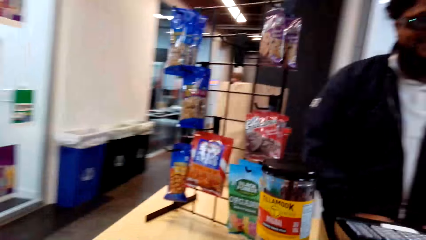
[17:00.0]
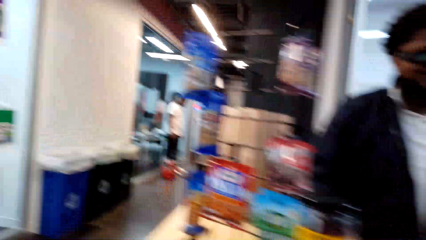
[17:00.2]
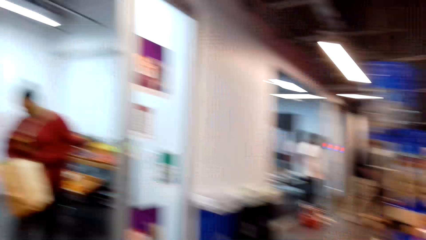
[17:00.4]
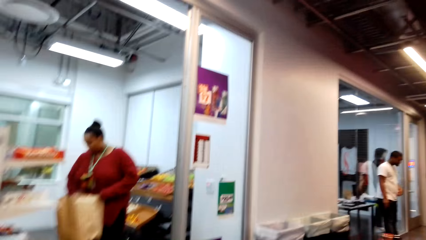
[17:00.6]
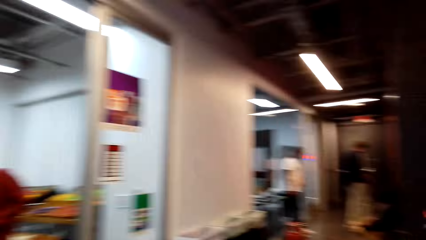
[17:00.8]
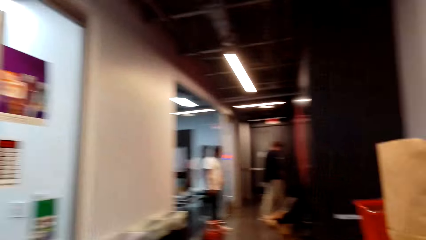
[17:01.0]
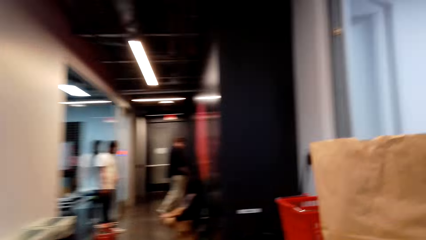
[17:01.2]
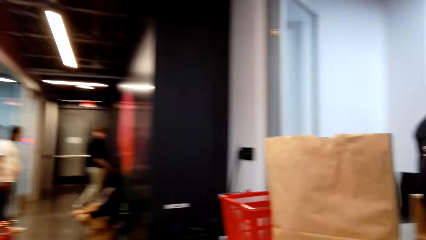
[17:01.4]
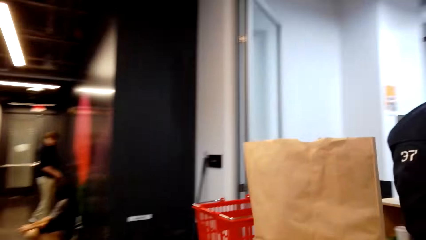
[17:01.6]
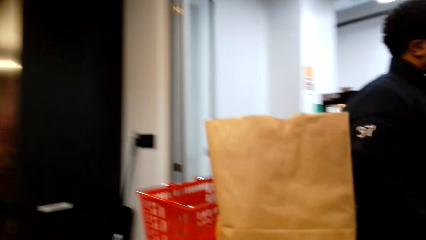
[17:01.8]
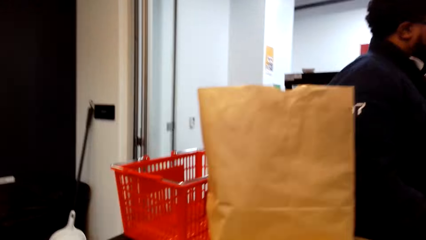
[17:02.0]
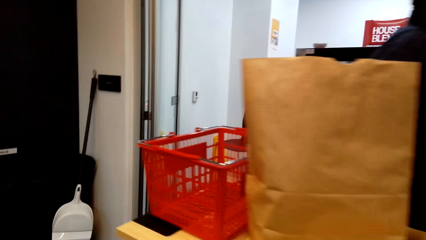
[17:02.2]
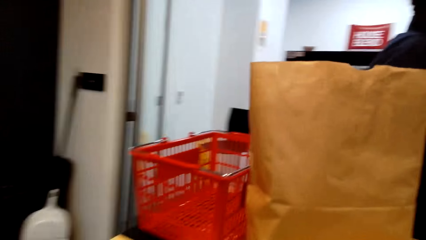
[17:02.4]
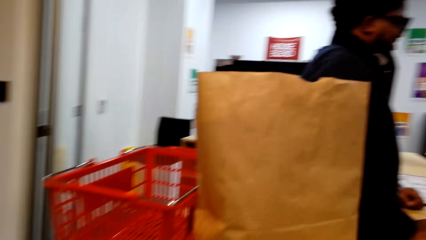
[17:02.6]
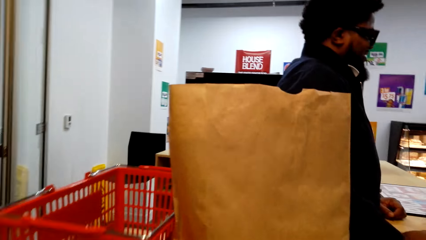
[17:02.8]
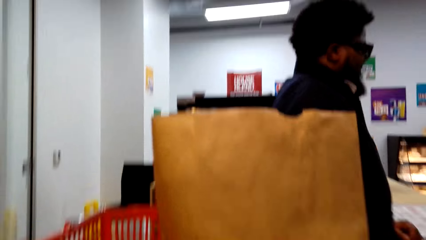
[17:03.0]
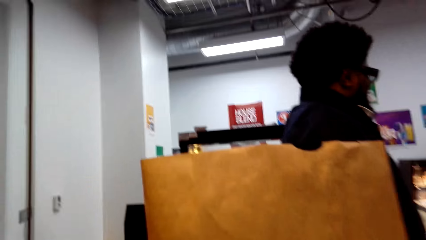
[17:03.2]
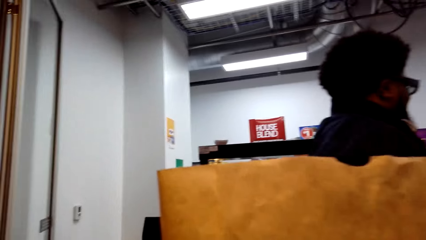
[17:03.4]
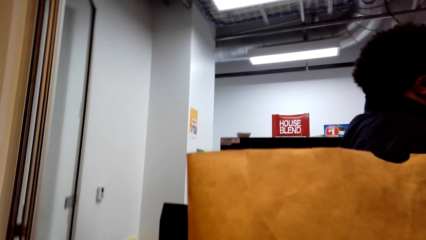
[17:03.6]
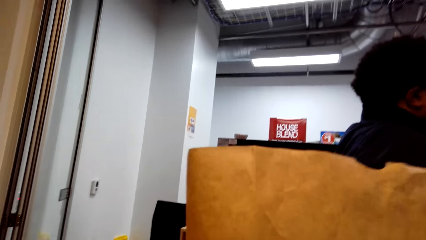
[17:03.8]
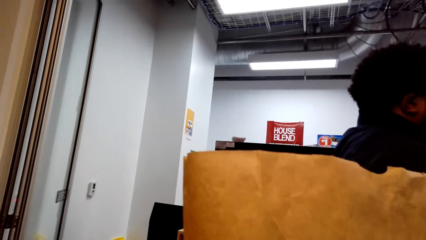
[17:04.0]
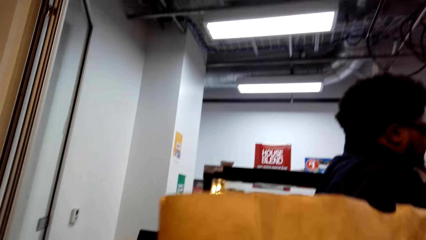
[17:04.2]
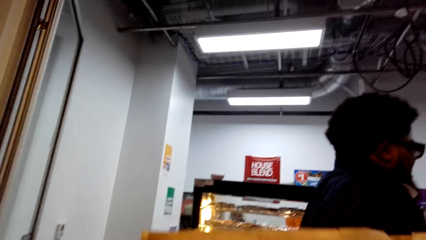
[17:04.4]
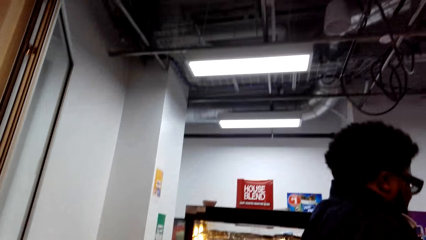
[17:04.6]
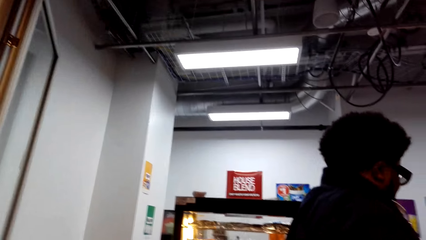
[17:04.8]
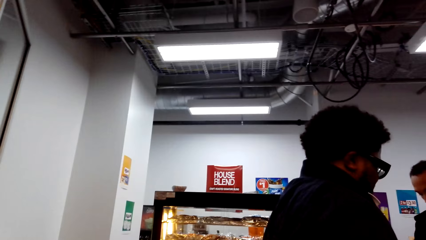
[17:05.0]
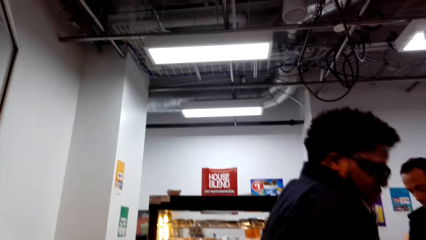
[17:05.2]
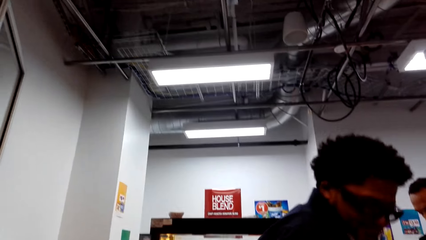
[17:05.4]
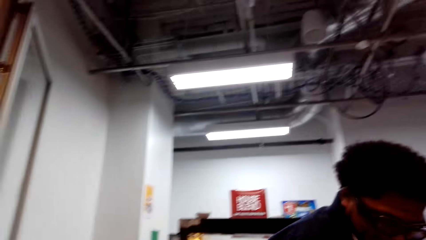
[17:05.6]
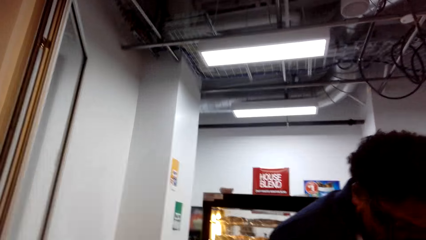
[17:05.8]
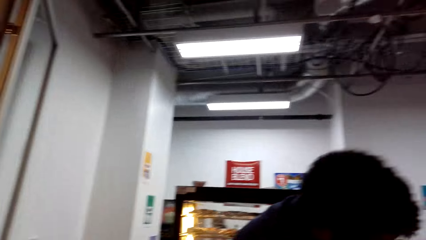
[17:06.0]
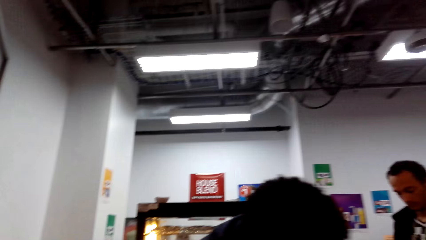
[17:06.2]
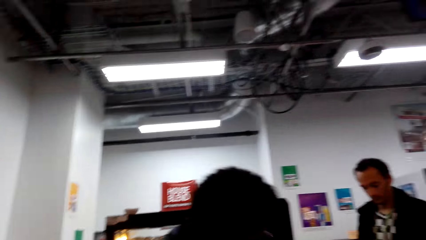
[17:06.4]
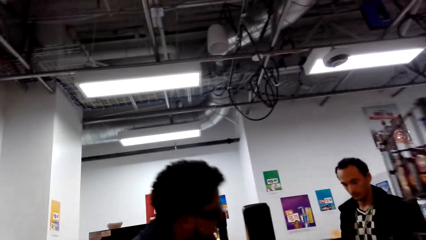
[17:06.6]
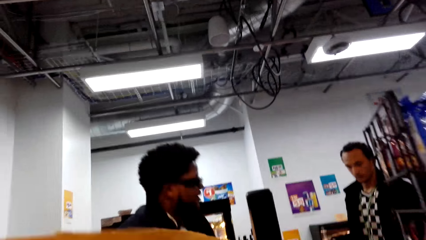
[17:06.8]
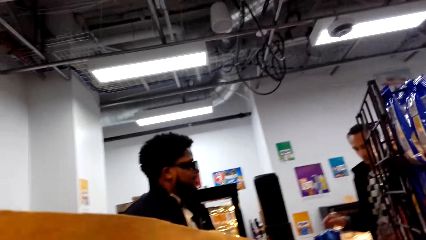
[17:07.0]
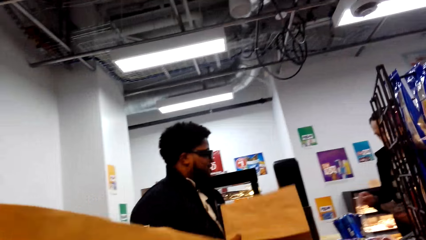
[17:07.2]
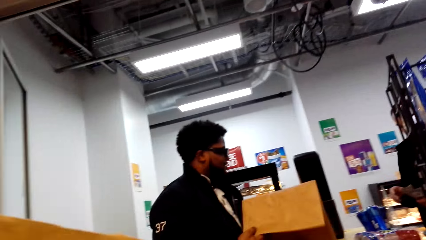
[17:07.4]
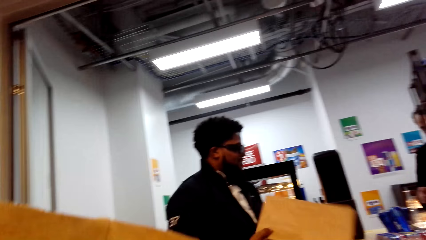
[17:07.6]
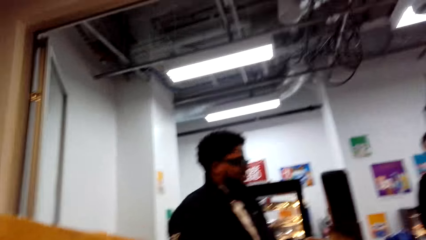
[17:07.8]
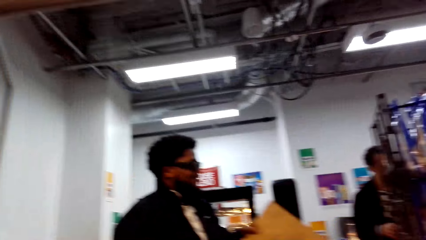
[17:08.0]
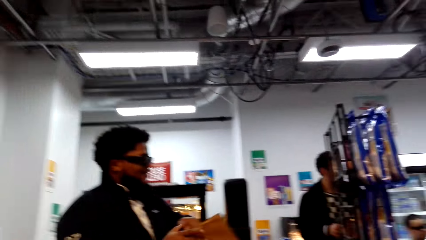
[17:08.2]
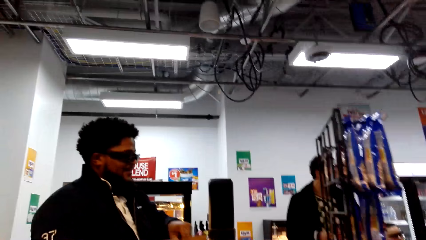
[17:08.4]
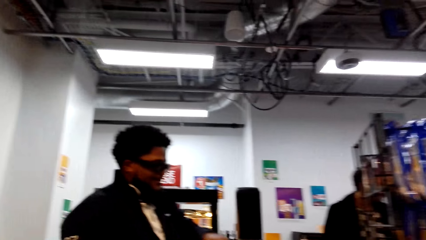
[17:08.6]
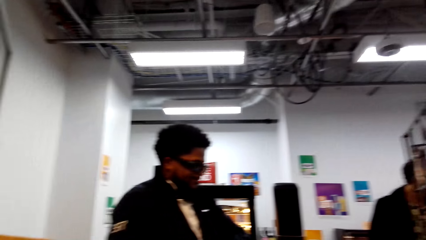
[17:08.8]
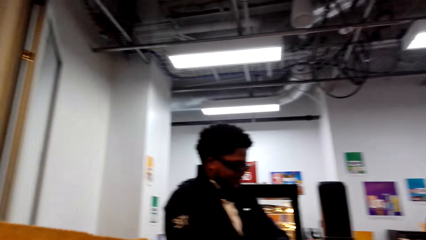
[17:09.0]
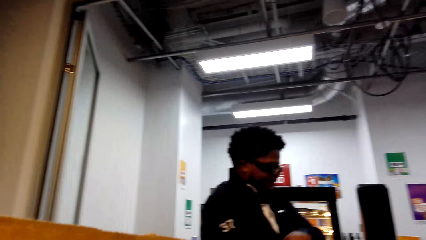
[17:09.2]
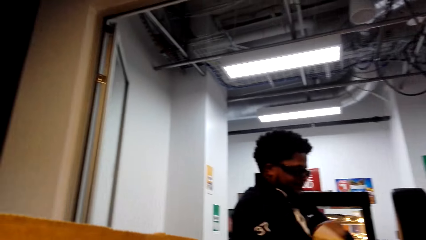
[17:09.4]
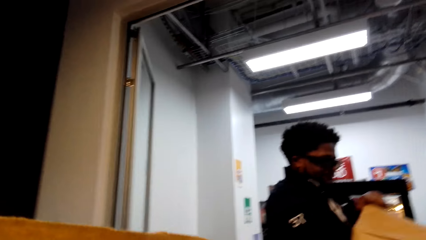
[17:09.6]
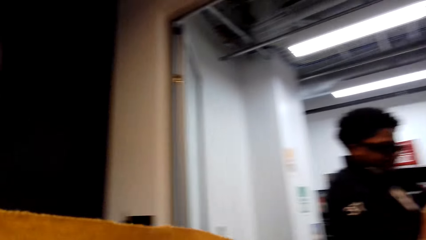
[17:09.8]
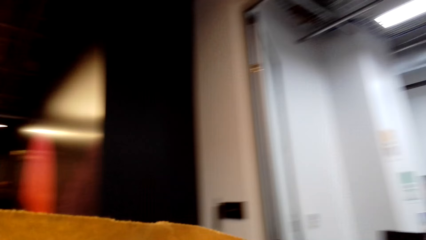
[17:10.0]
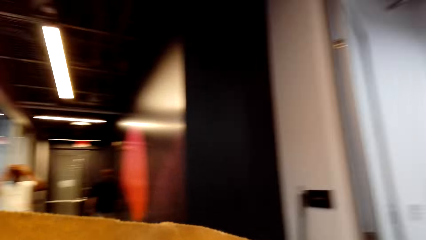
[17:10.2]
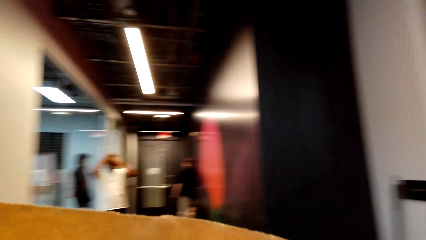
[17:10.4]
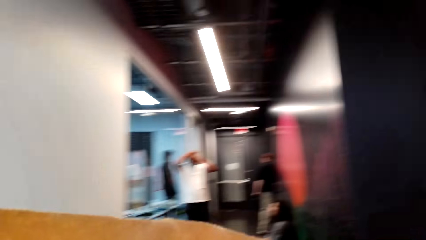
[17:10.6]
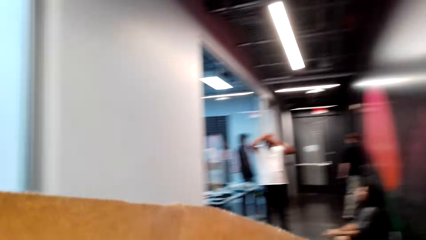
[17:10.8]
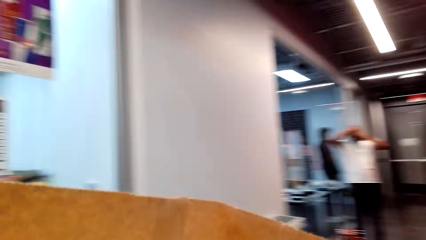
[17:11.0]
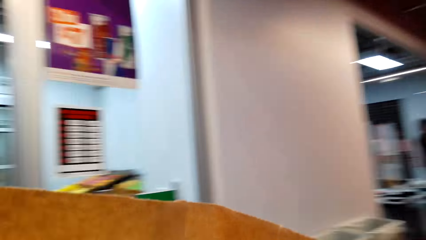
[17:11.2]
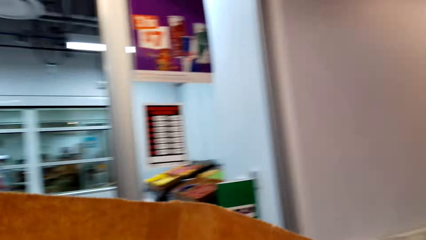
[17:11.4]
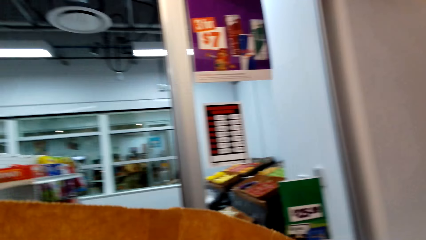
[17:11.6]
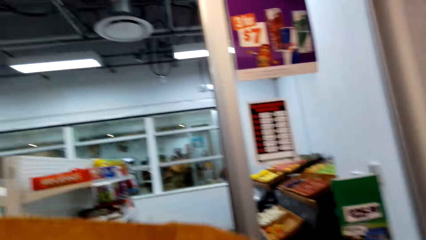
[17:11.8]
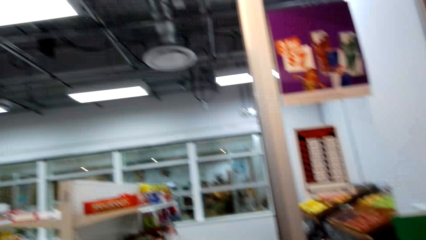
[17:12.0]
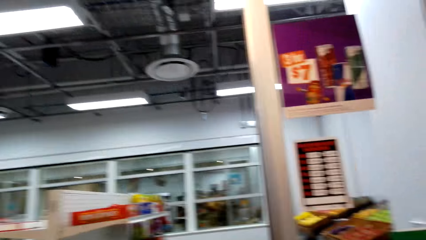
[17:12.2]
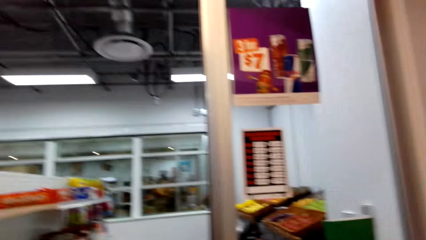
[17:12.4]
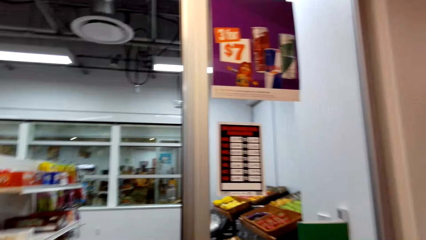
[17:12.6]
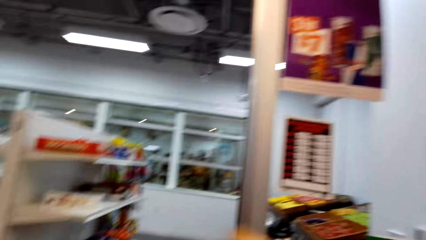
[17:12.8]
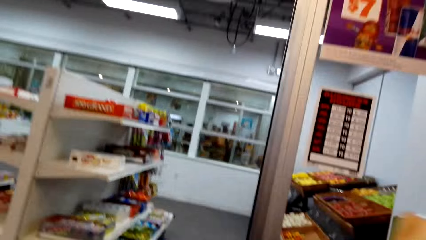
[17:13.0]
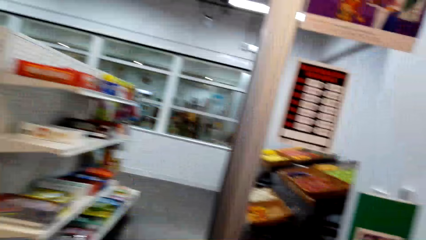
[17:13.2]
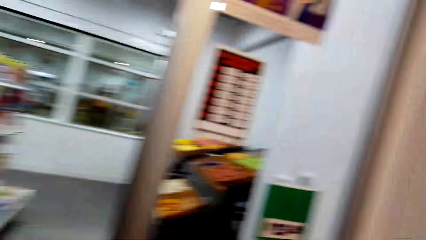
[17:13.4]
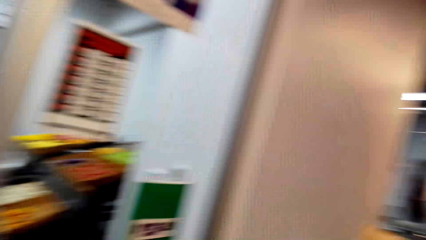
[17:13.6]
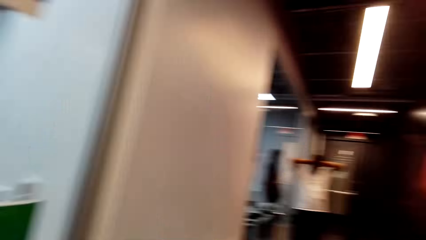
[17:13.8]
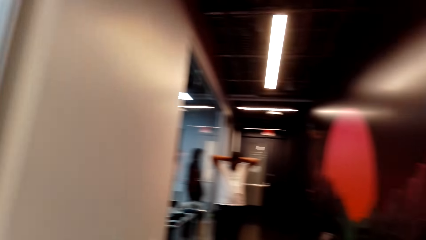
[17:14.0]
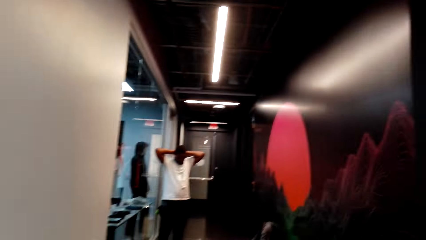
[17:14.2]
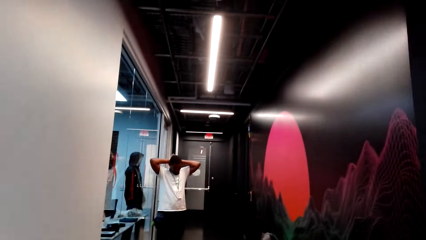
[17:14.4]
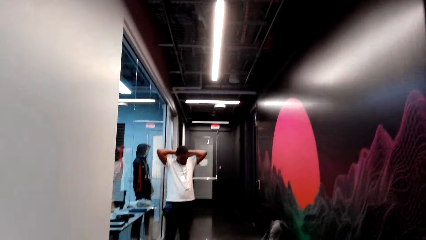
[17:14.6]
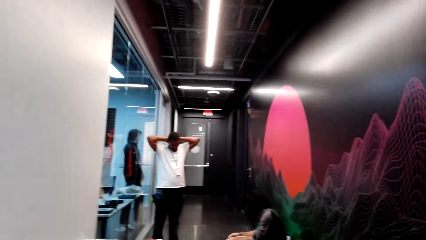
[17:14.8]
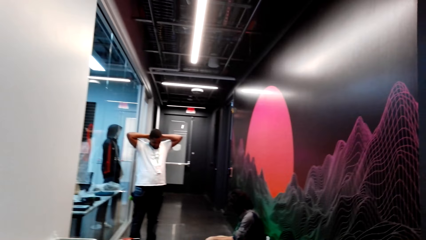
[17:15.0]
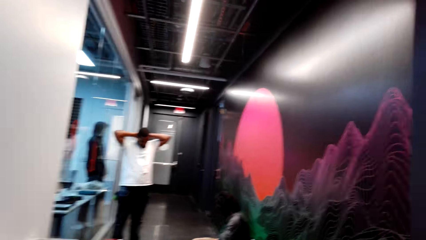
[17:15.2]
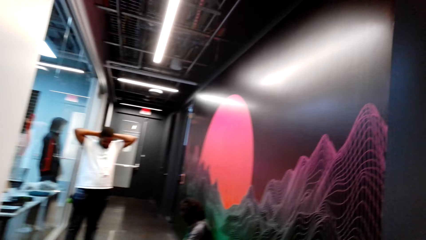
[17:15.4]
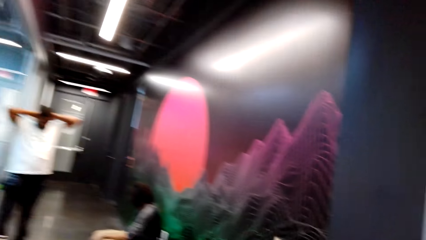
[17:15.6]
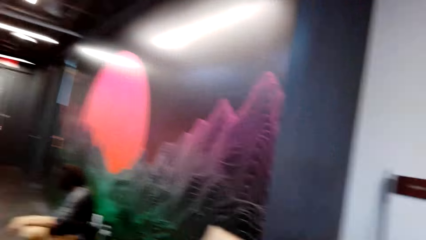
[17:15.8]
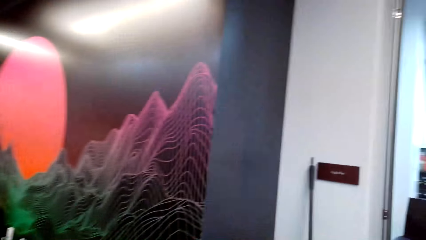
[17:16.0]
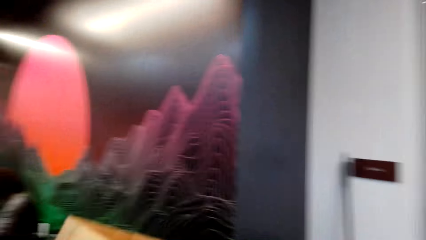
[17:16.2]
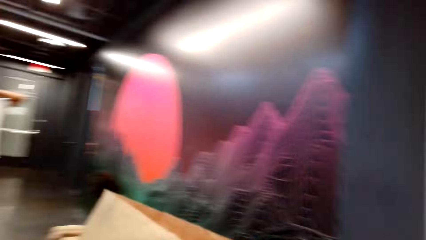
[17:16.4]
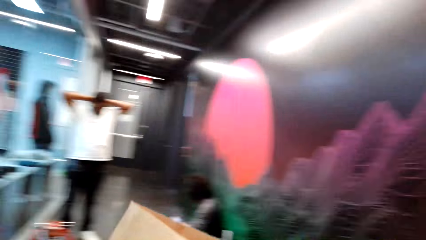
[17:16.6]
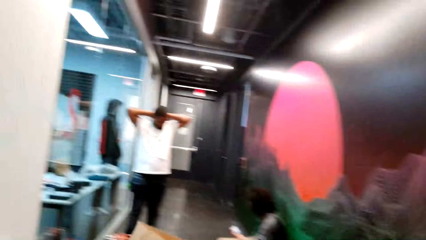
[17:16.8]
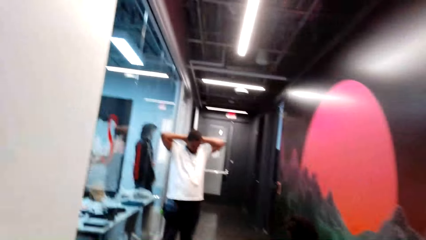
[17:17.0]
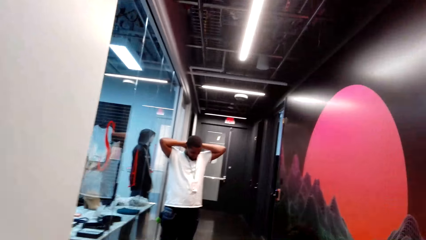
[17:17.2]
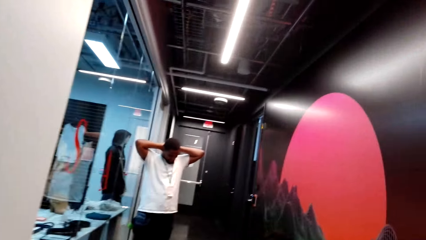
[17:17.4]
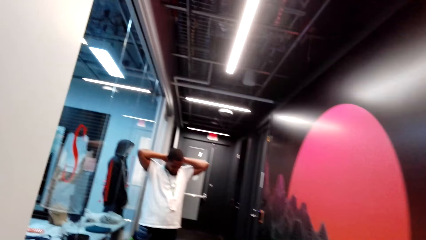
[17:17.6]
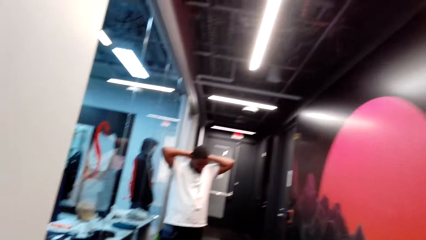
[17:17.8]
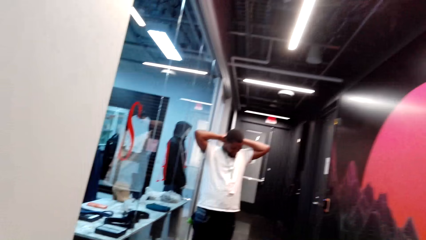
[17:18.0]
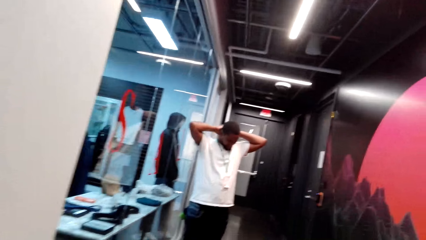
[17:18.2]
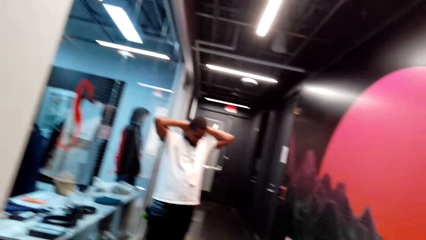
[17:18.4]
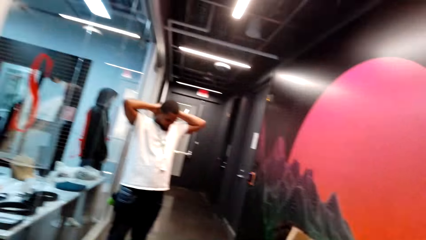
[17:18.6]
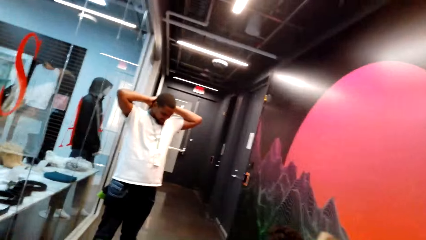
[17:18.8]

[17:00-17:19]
The camera wearer walks to the other side of the desk. They pick up the shopping bag. They pick up the bag. They look around. They walk around. They walk forward.
